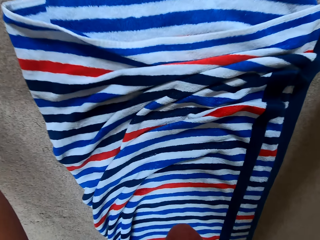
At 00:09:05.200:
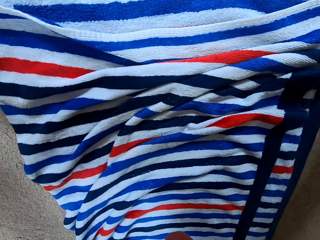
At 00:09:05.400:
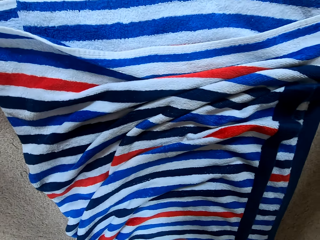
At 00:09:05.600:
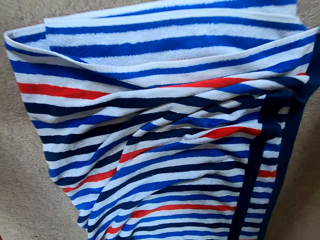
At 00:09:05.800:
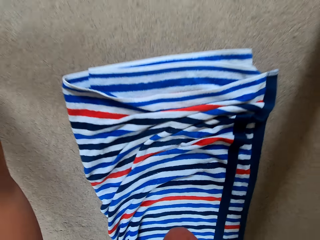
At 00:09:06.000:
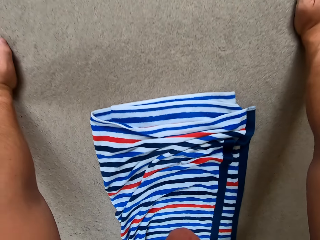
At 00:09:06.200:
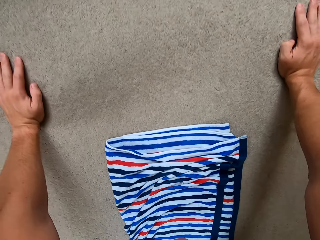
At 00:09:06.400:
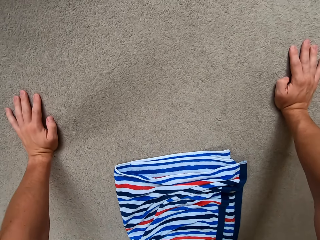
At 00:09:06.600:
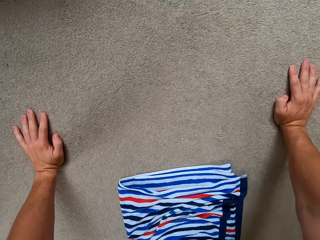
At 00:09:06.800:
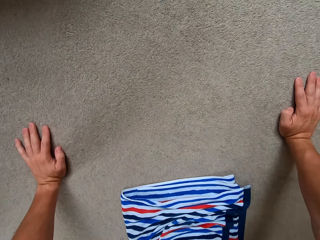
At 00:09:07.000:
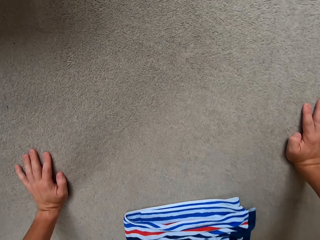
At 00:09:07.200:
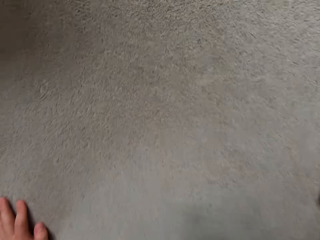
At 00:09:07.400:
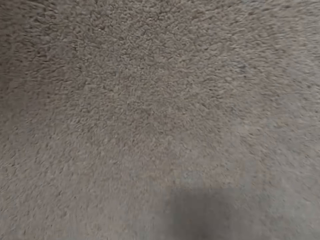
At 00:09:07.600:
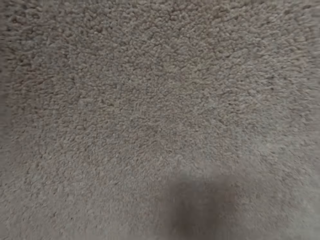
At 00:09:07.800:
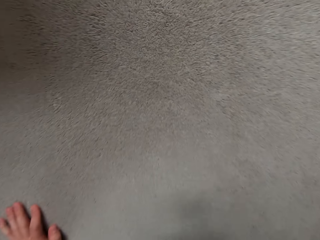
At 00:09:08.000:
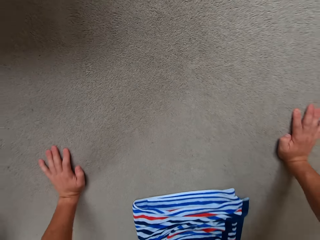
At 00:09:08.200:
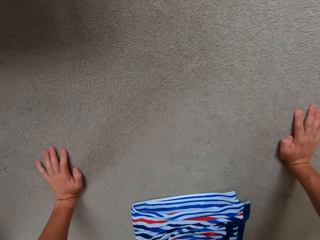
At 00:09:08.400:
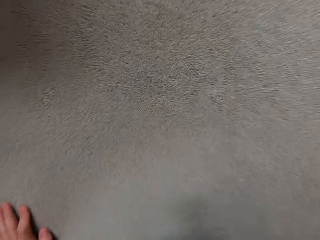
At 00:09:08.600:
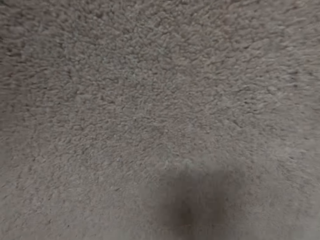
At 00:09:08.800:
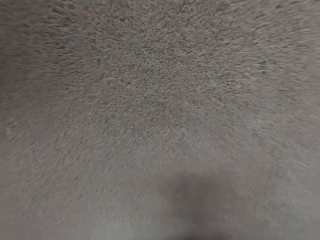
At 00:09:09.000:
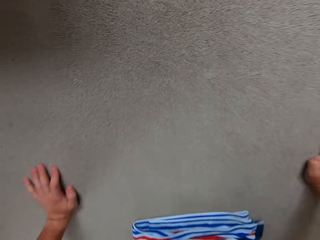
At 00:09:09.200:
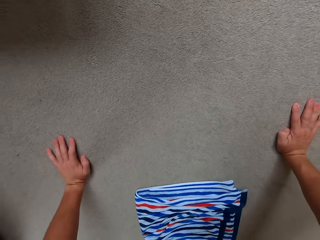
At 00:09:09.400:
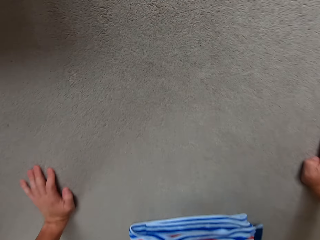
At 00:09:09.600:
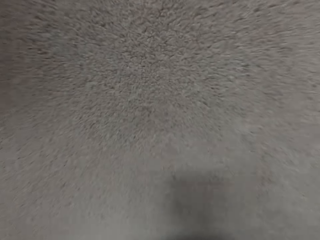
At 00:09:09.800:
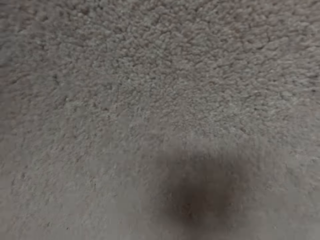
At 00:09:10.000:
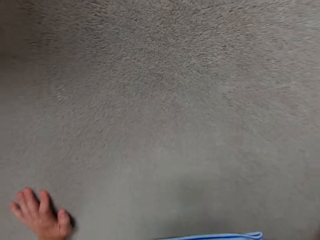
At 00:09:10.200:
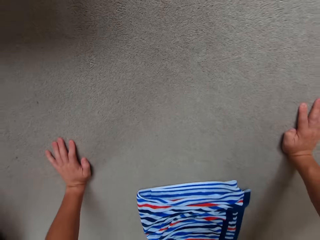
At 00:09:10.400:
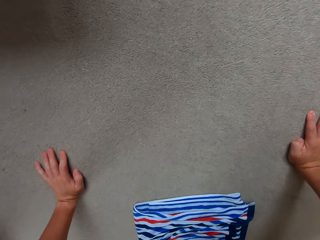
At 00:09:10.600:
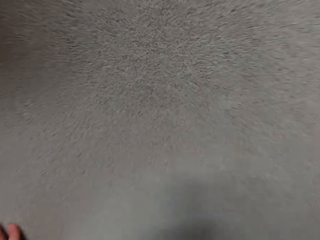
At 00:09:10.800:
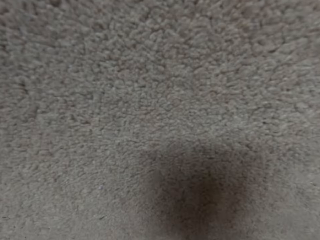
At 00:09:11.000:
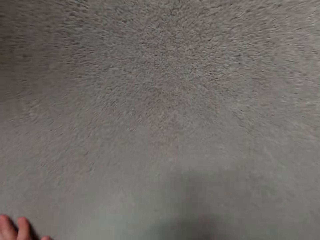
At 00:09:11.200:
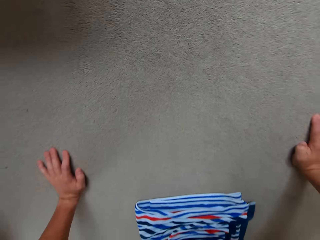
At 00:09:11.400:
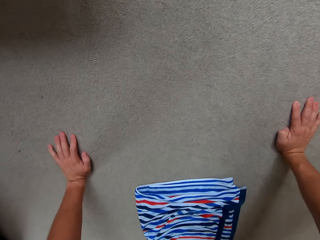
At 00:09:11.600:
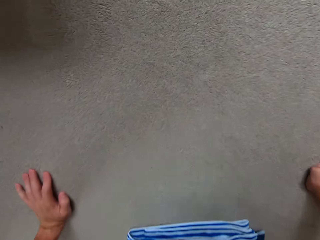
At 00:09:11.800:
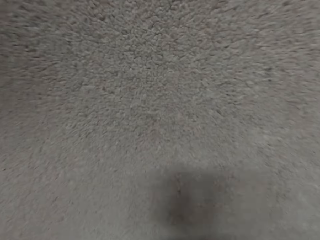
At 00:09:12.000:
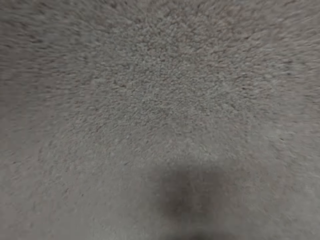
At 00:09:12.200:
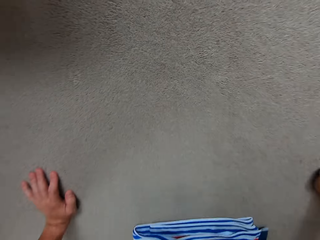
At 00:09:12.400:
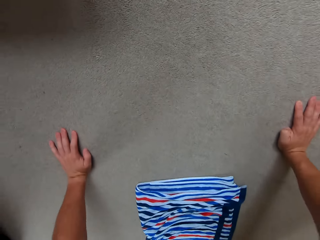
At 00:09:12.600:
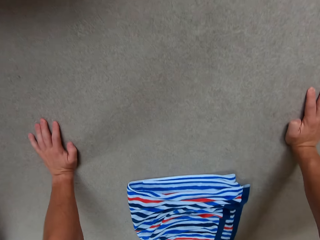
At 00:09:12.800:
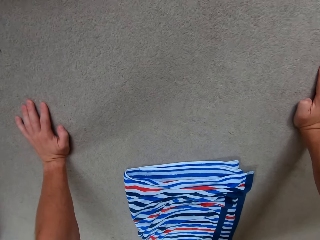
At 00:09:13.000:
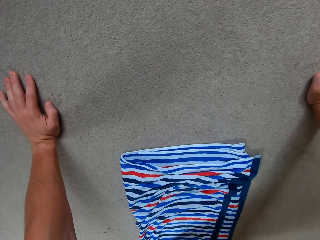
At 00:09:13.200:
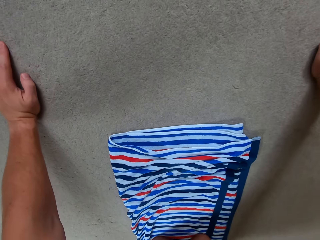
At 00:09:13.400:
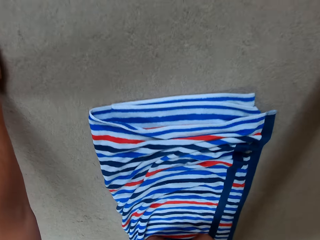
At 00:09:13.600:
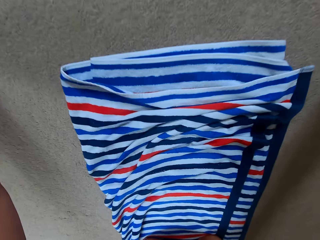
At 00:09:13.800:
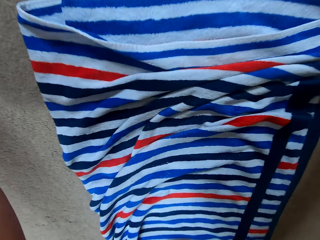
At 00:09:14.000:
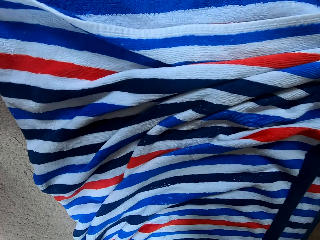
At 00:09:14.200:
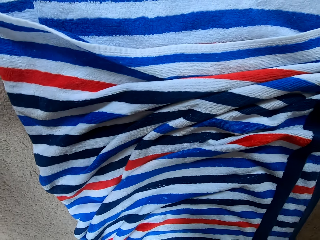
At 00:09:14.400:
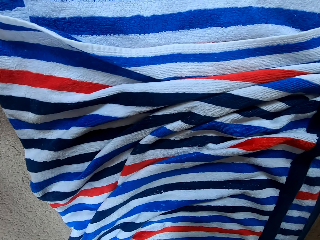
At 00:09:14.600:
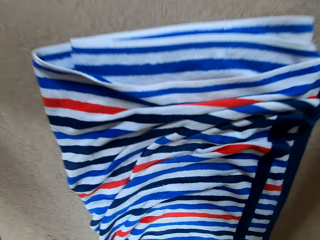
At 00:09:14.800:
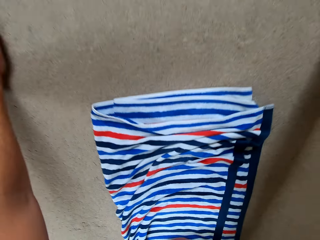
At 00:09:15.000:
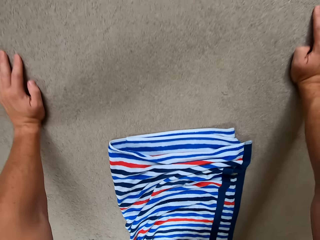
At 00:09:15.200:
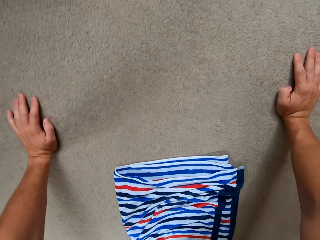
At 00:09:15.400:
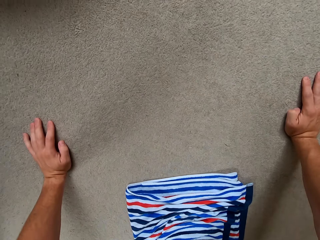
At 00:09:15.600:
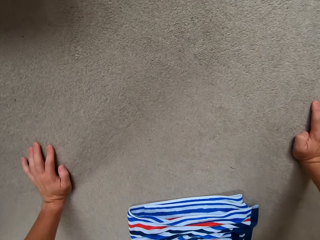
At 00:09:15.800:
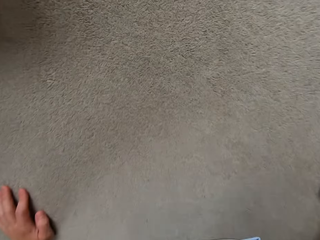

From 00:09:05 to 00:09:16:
The camera wearer does the press ups. They pause.

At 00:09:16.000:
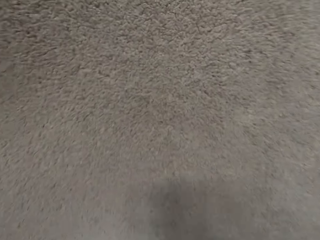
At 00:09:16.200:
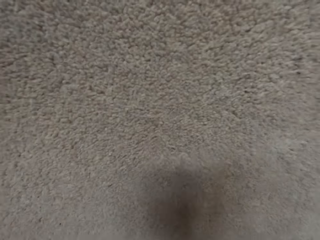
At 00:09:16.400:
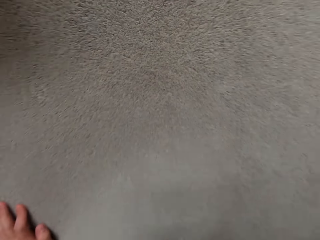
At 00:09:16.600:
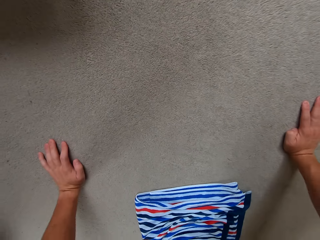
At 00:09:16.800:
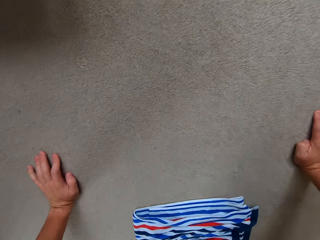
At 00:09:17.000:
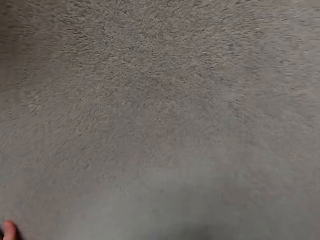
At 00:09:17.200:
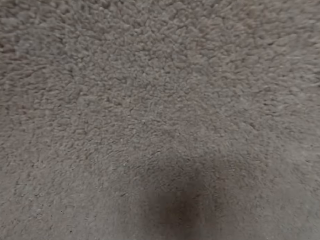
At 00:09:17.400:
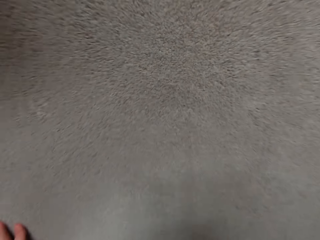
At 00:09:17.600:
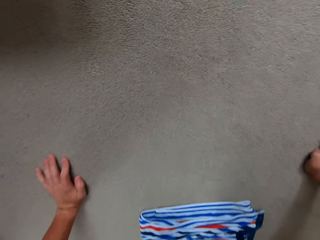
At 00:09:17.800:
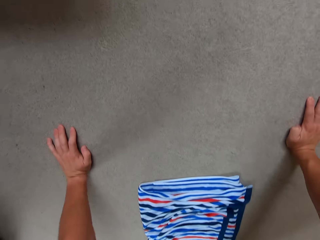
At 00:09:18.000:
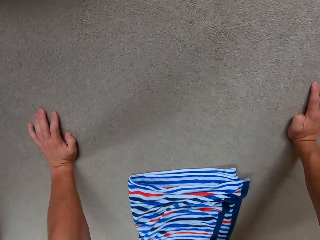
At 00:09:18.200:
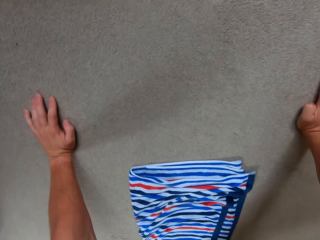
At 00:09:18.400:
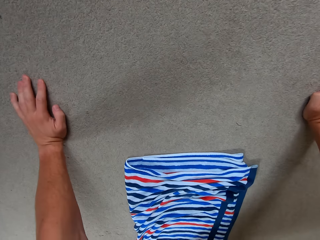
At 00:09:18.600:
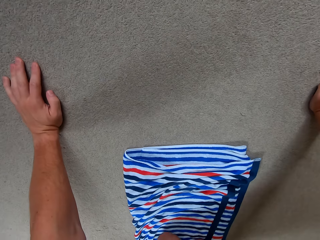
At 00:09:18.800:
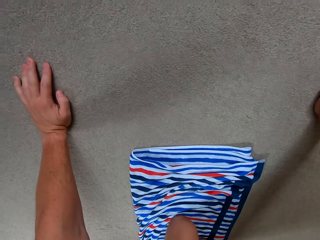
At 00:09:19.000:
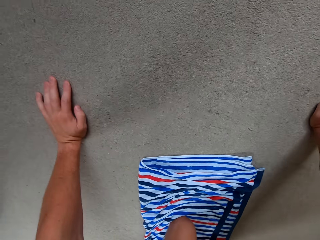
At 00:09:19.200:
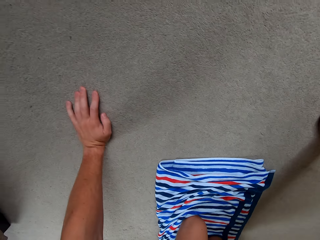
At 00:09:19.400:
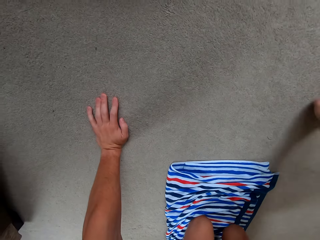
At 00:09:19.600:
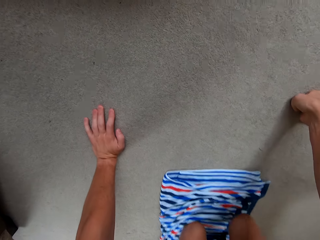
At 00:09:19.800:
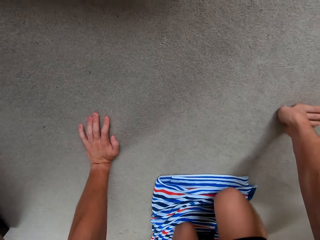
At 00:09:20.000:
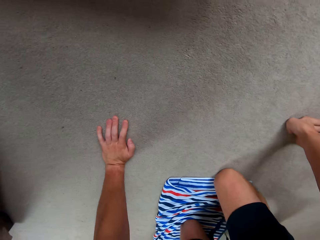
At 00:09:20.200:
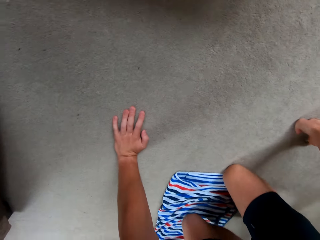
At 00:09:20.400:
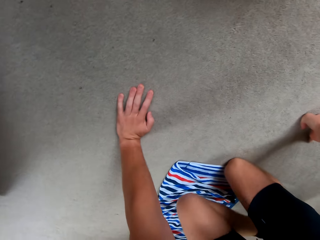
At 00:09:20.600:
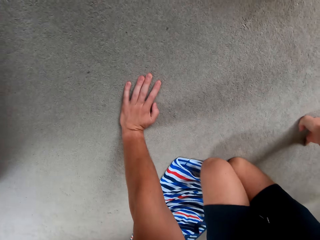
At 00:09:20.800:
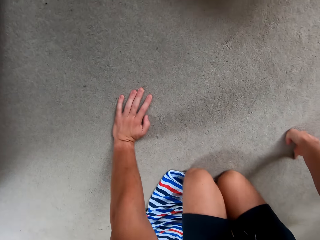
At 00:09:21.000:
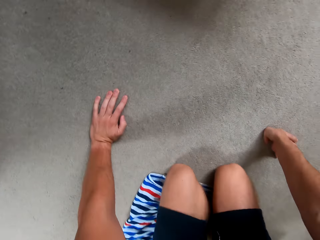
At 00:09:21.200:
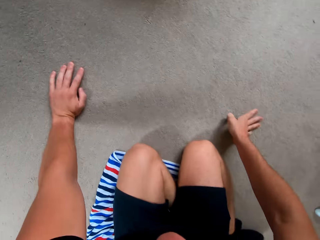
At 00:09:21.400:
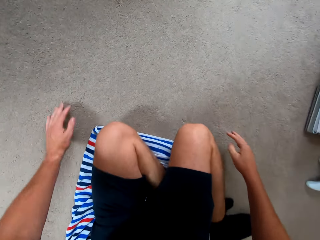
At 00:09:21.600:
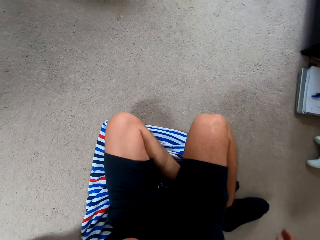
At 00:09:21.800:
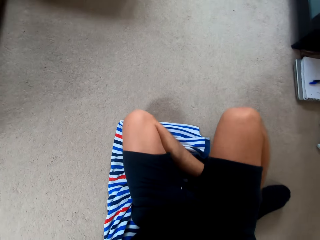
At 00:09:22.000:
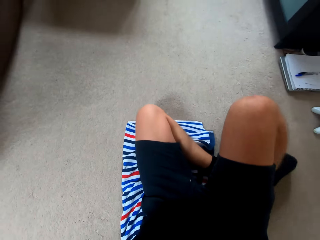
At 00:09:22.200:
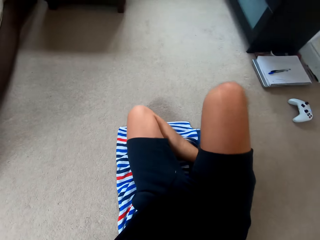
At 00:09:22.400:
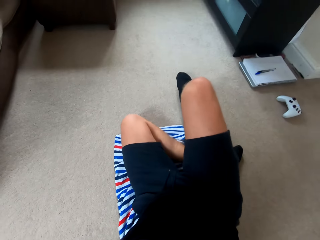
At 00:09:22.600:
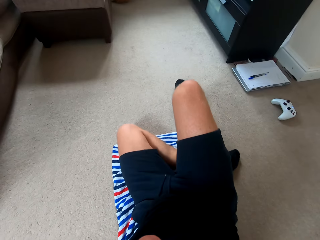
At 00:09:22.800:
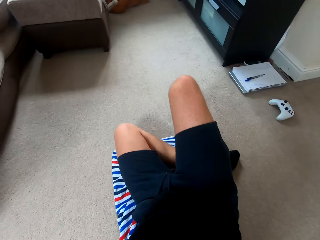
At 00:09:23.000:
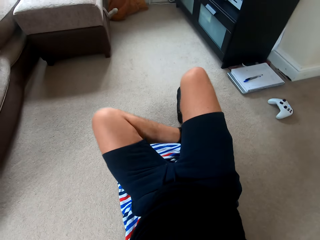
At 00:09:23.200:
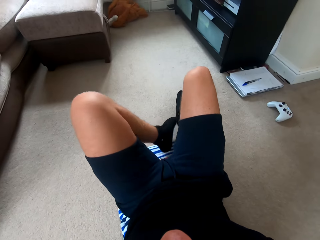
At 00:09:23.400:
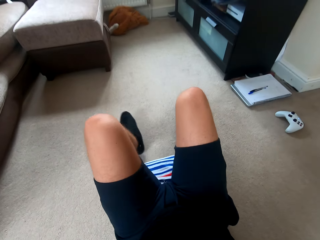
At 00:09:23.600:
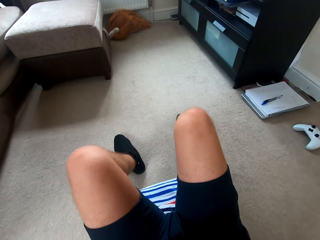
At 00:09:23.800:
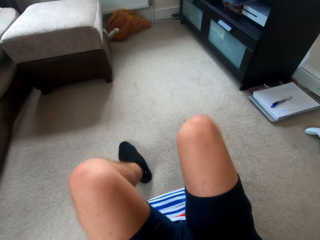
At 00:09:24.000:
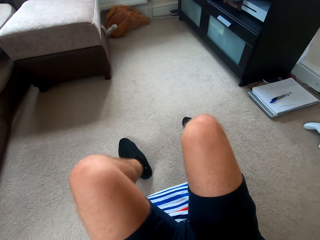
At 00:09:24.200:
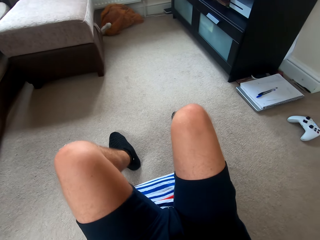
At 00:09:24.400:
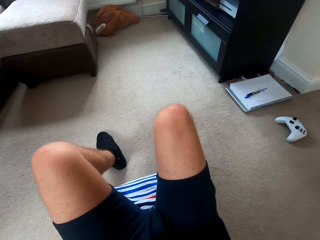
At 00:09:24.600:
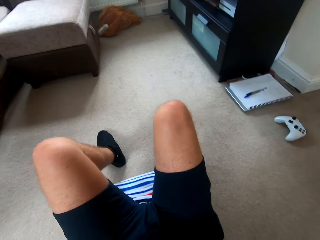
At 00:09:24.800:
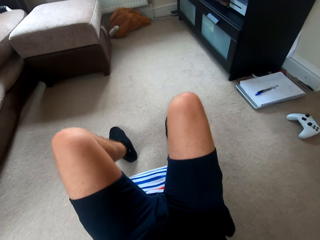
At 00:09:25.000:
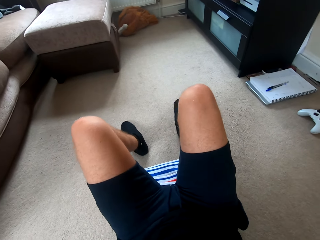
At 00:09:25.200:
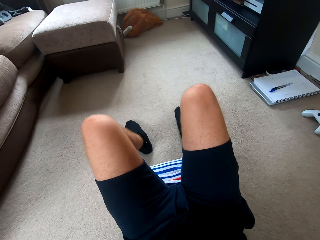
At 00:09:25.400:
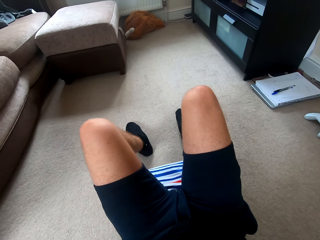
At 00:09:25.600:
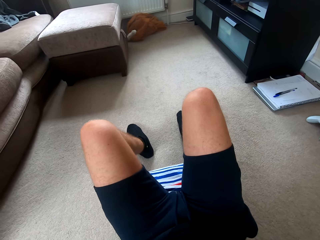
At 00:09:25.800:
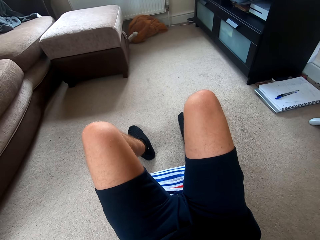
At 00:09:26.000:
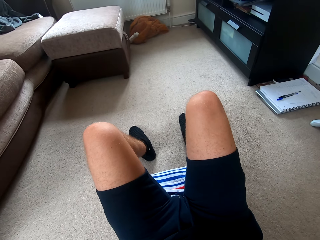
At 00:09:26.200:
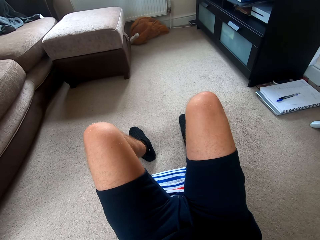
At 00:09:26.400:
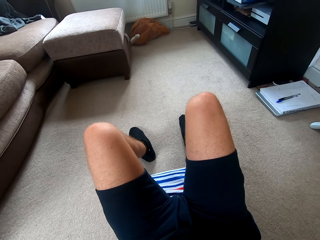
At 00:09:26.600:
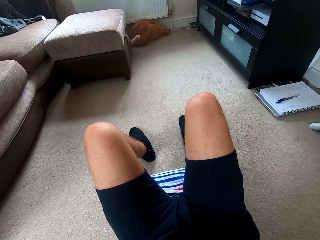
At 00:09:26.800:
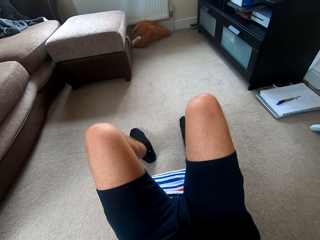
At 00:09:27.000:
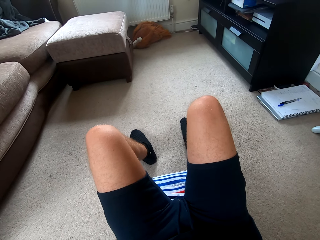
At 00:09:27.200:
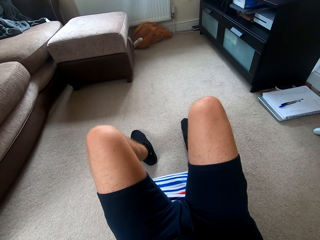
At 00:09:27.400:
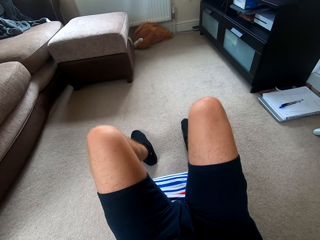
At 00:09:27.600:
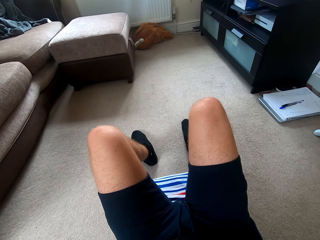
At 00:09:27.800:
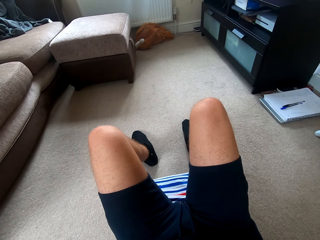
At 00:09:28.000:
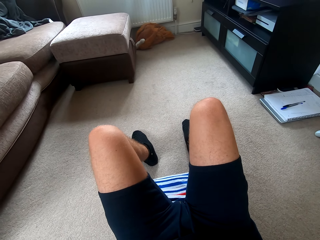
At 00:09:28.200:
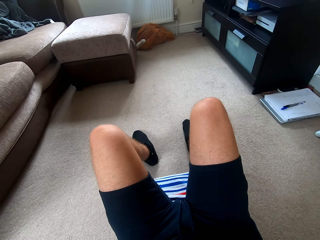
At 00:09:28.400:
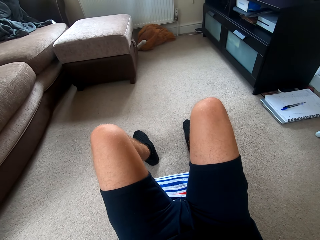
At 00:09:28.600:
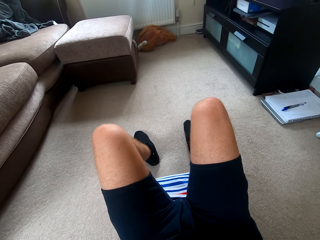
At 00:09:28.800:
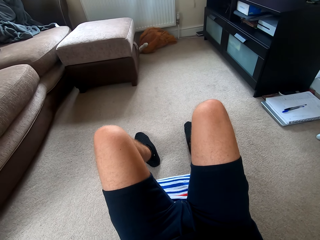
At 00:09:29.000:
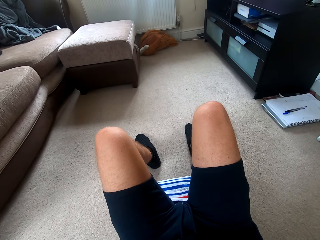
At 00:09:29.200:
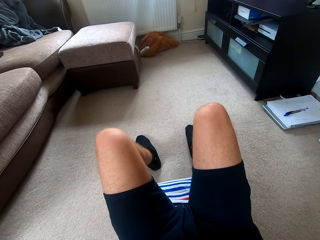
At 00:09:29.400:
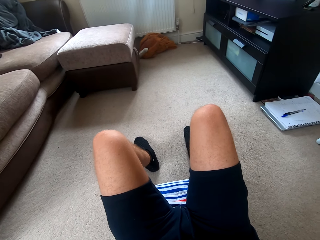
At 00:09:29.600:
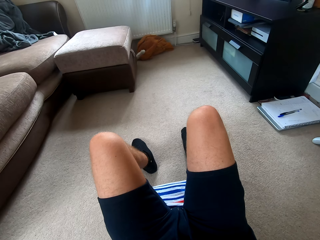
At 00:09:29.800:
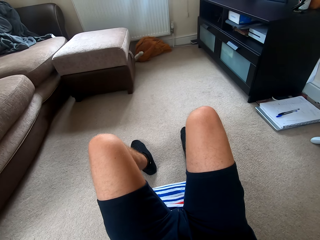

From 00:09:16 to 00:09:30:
The camera wearer does press ups. They move. They watch television.
